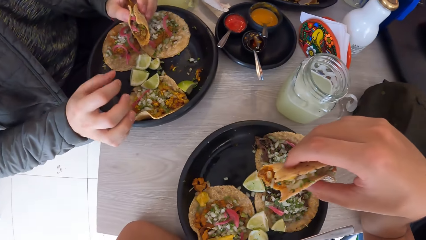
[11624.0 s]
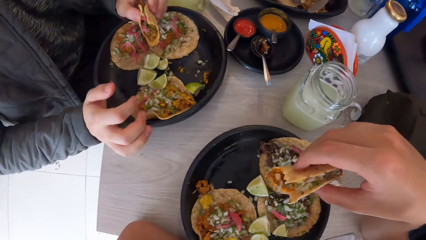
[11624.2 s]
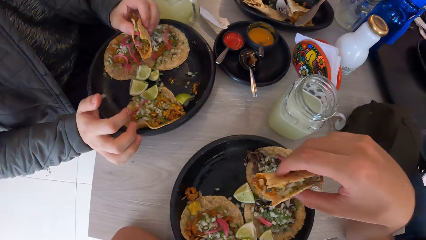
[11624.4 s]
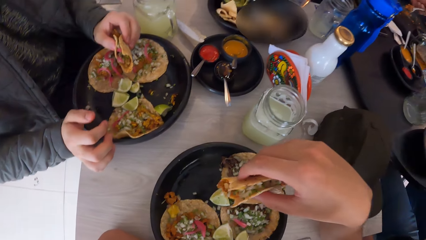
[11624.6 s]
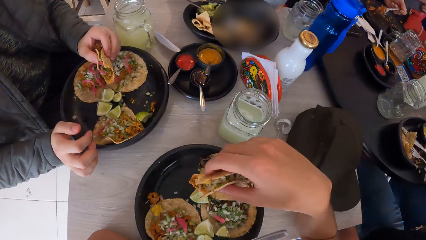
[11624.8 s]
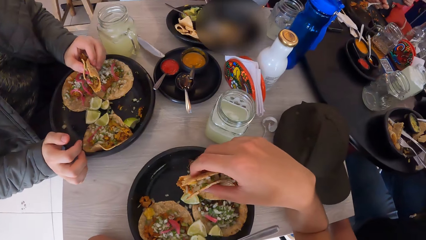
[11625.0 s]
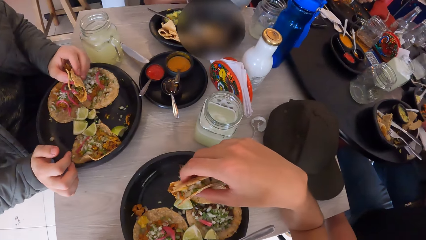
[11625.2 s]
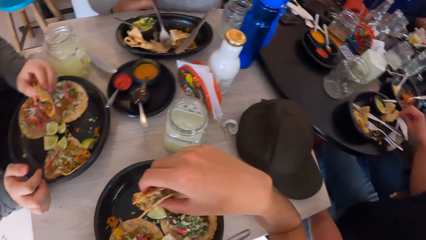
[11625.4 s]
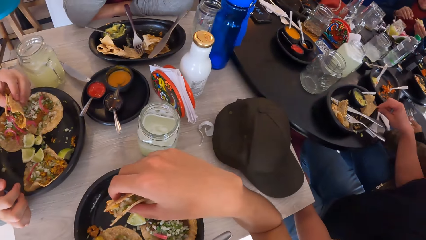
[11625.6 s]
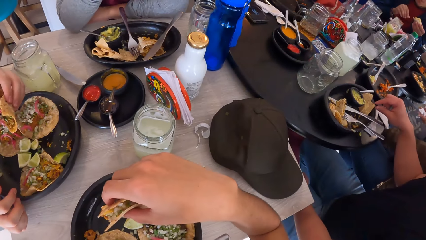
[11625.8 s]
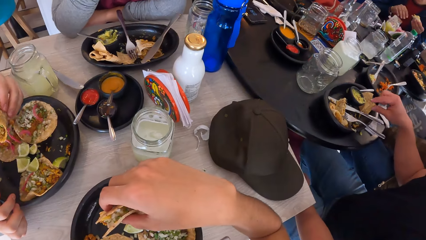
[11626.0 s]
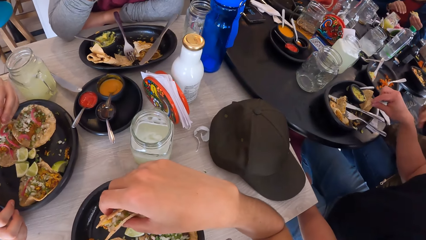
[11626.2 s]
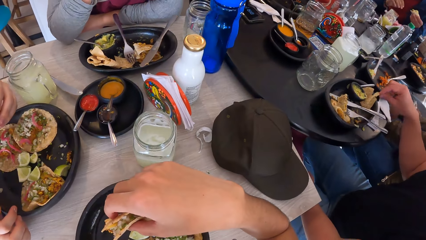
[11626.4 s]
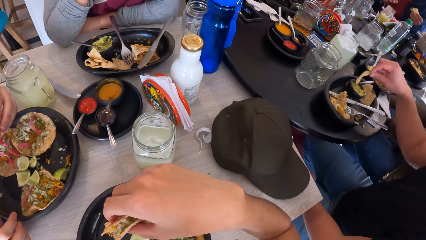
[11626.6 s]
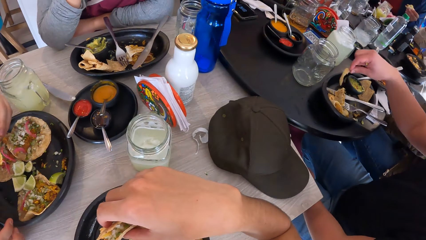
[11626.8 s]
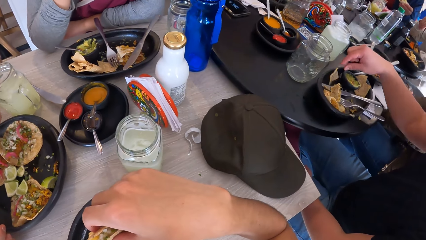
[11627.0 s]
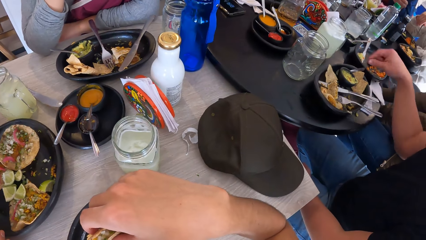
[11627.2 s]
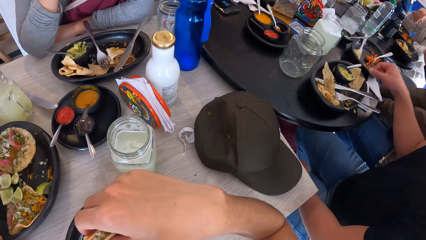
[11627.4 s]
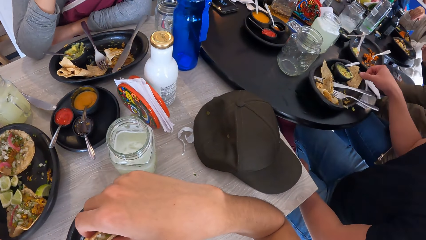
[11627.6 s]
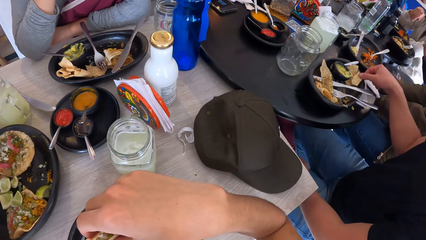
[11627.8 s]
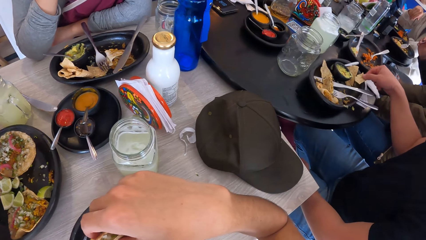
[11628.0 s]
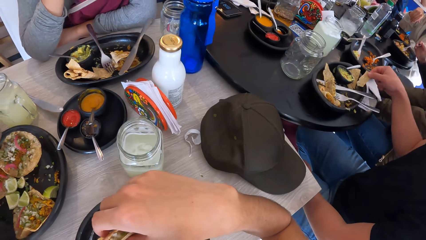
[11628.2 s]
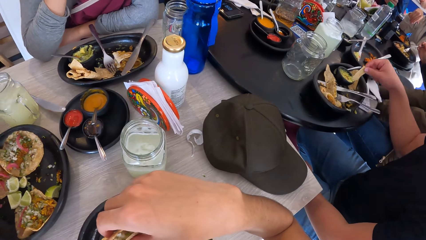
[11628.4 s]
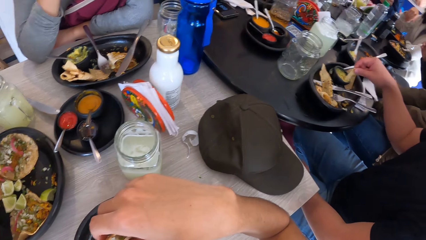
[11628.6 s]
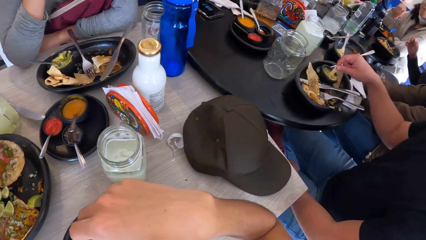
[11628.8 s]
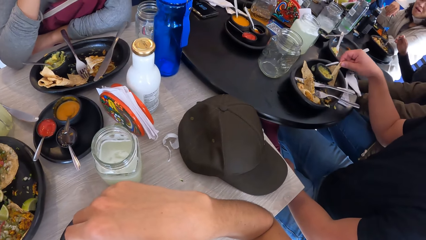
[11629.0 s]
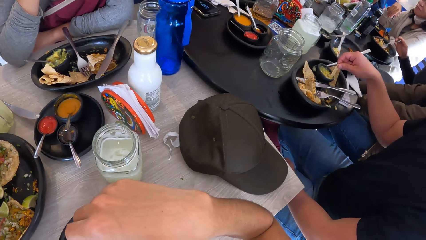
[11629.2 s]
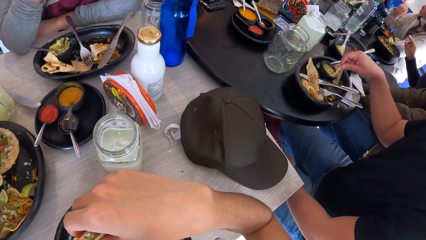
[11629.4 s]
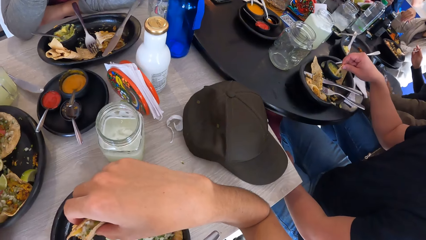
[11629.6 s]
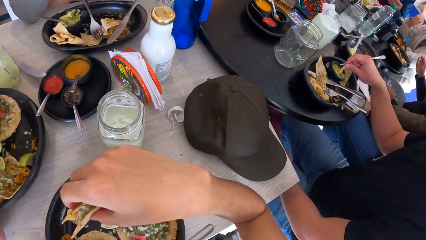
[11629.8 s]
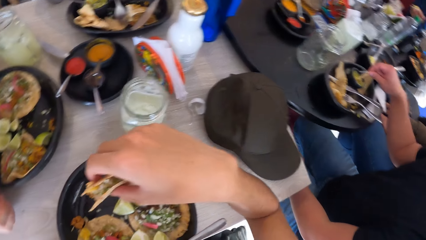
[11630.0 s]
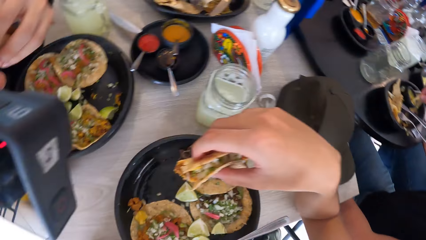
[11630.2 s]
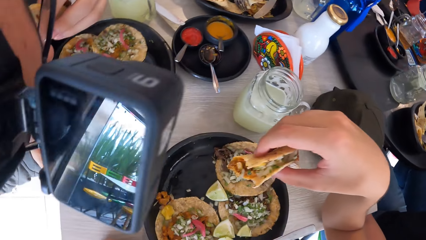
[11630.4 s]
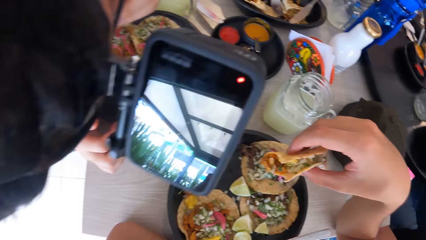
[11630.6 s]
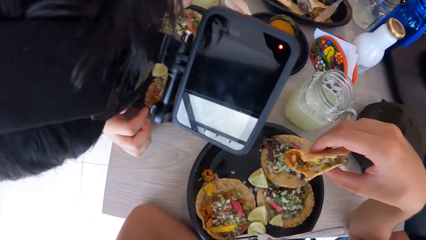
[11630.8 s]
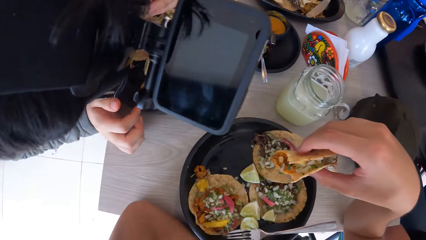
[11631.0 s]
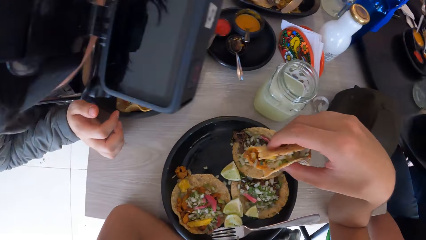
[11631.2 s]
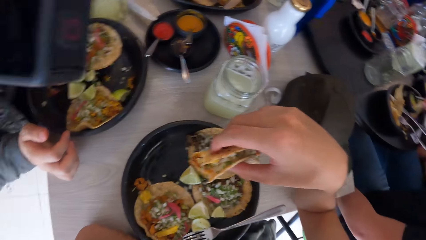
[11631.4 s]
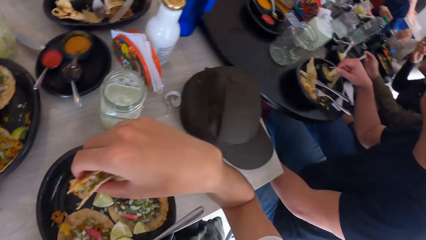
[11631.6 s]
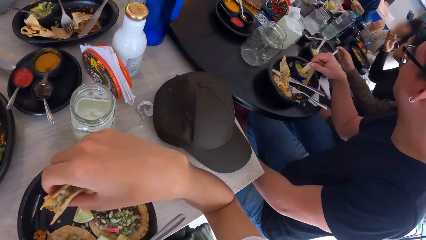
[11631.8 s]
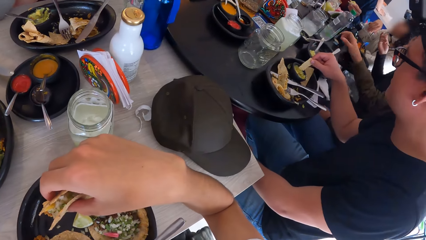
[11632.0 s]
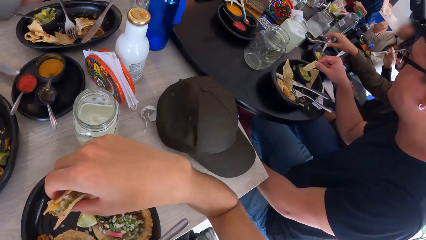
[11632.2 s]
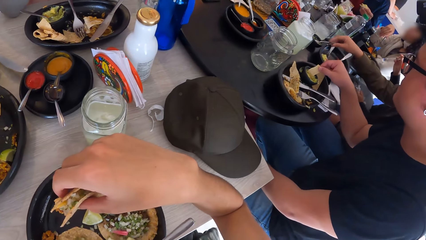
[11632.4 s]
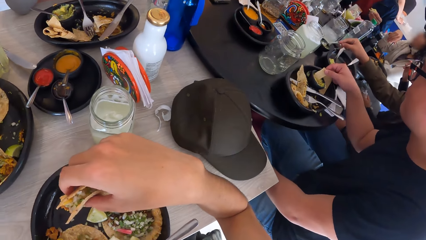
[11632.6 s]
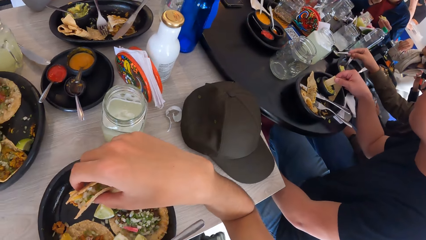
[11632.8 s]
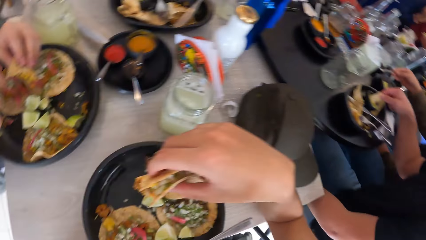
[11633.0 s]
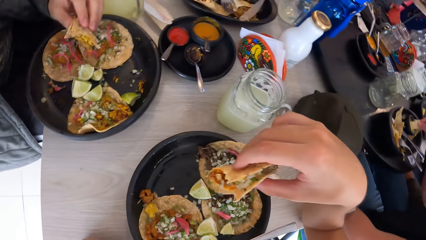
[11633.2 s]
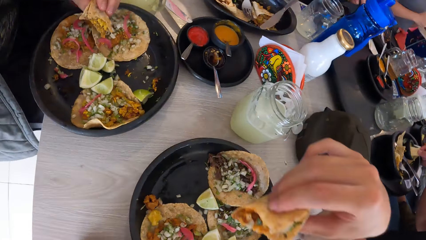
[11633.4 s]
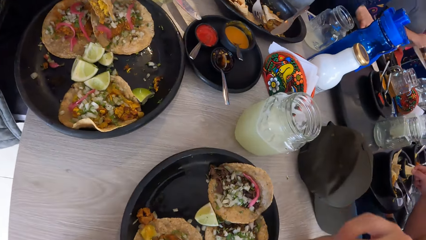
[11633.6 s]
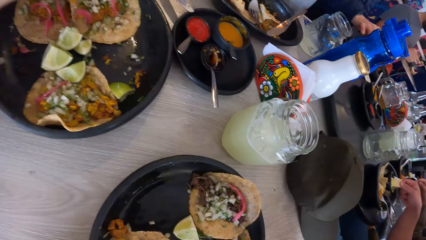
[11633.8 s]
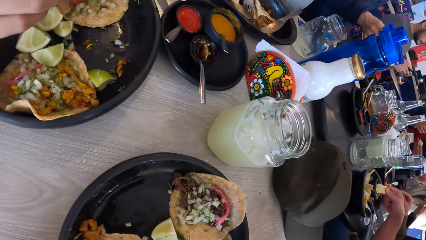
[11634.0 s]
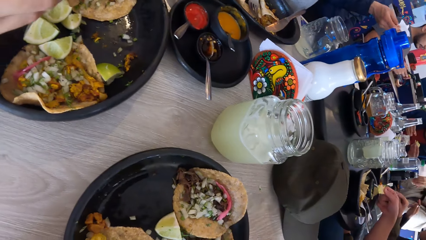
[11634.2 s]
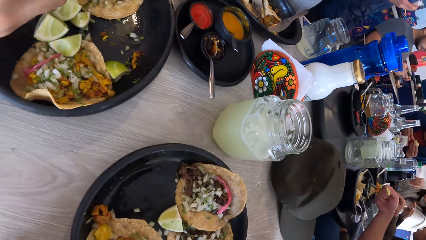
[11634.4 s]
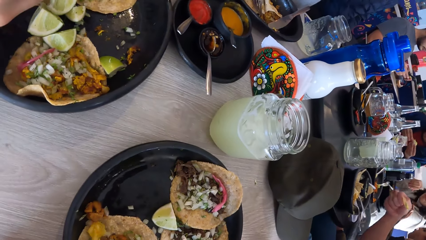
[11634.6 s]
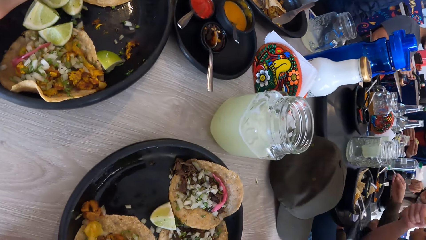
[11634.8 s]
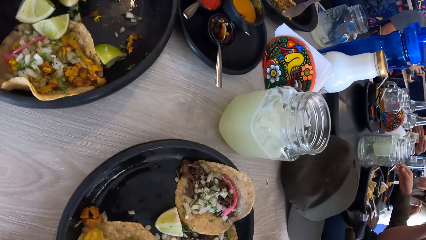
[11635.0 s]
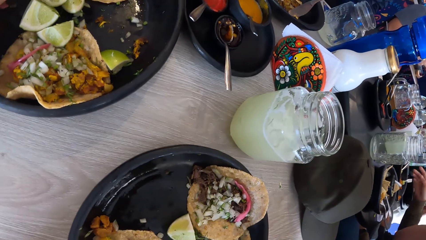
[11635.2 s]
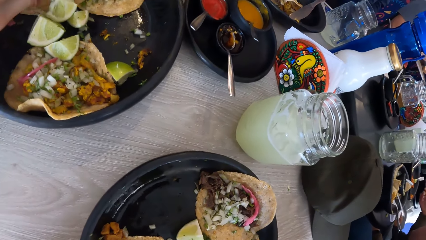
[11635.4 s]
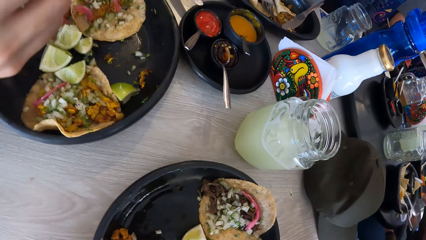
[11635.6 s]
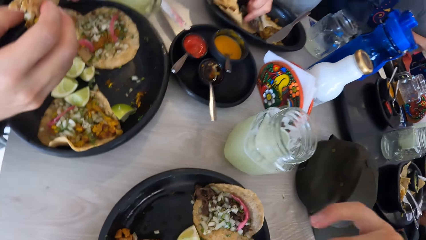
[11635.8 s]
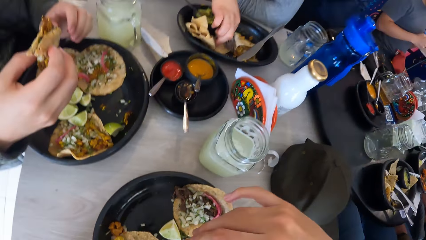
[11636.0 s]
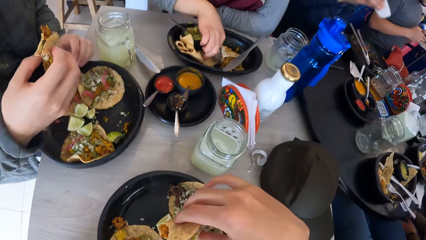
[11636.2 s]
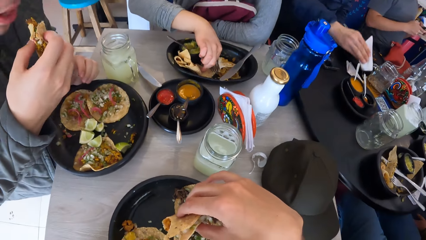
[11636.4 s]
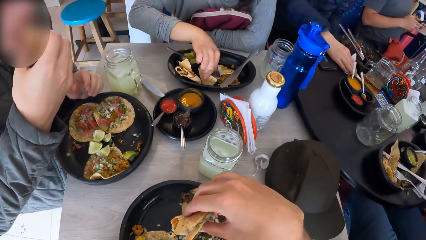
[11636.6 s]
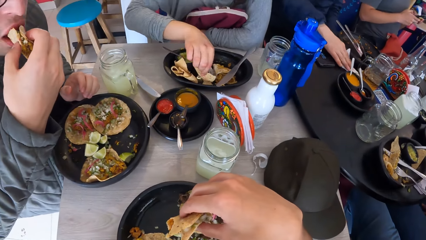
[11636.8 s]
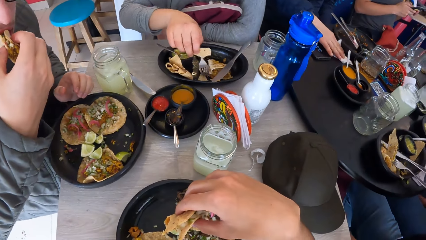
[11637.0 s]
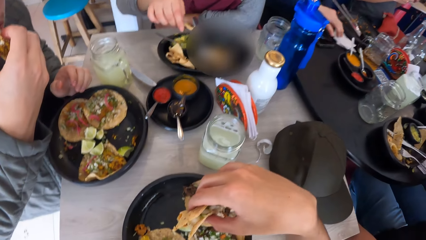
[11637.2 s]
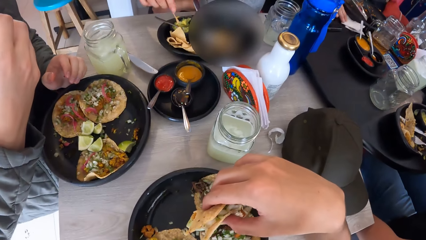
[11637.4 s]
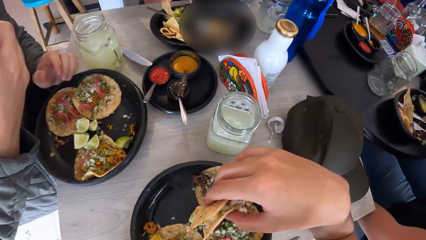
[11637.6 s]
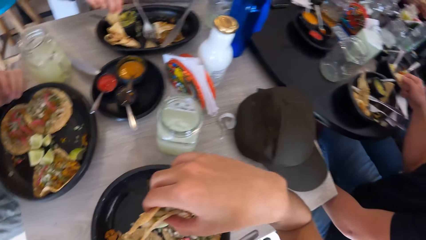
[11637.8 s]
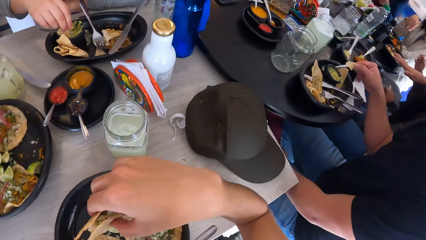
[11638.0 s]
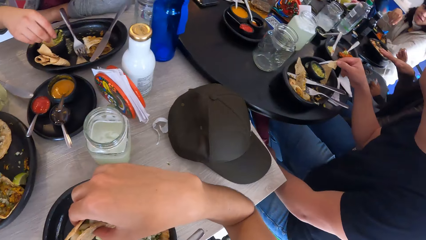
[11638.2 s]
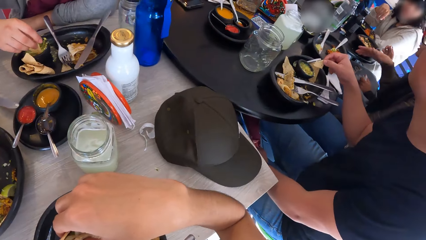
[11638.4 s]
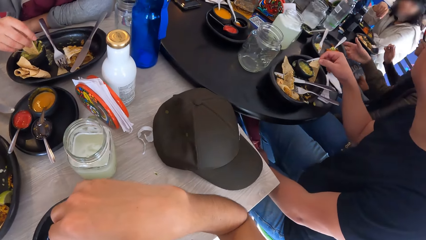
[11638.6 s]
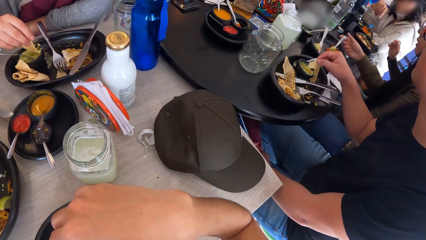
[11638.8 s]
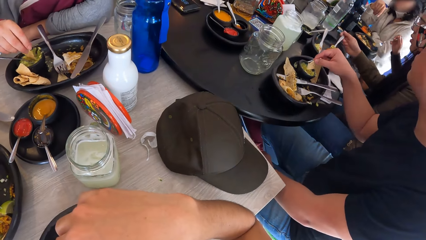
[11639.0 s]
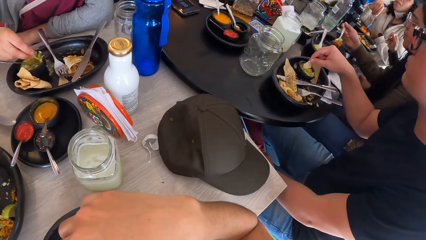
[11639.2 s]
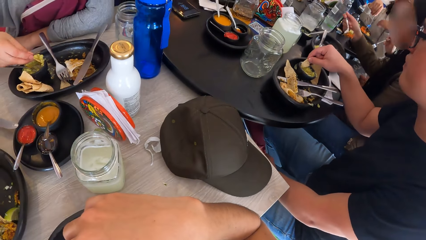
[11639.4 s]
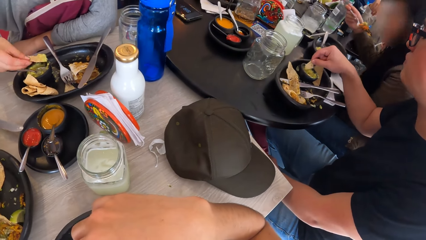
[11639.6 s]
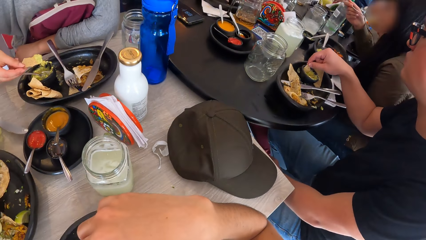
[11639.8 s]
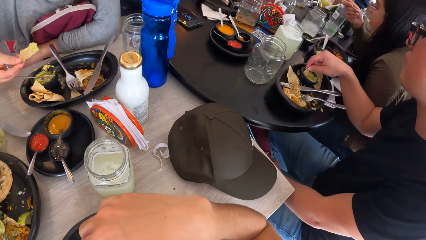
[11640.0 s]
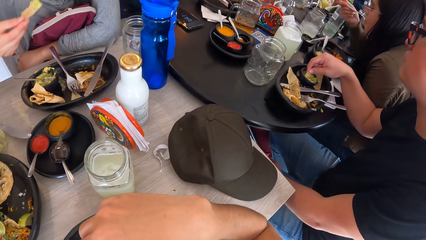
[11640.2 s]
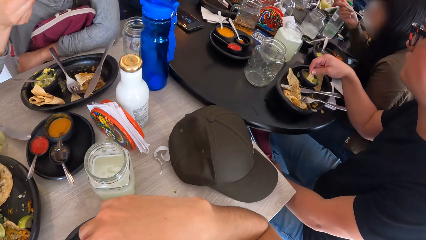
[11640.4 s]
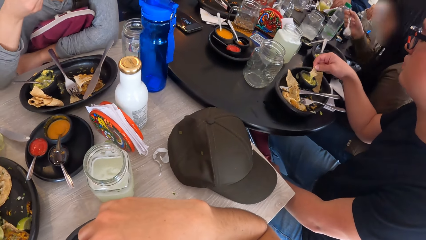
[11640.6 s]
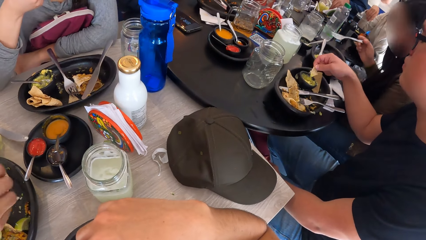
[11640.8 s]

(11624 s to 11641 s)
A man places his right hand on the table and dialogues with the camera wearer. The camera wearer looks around. They eat a taco. A woman takes a chip from the plate with her right hand. The man puts the taco into his mouth with his right hand. The man eats the taco. The woman takes sauce from the bowl with the chip in her right hand. The camera wearer looks around.
